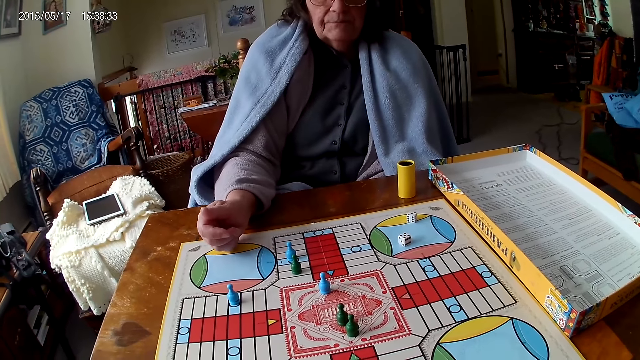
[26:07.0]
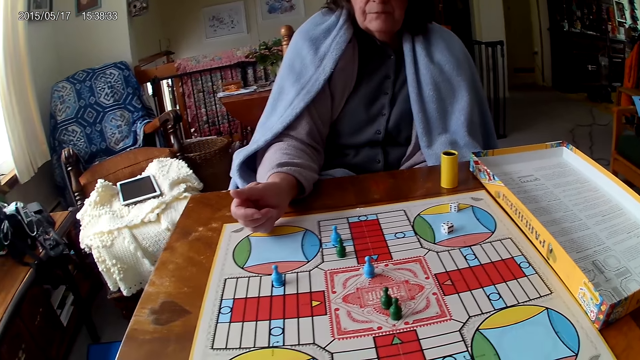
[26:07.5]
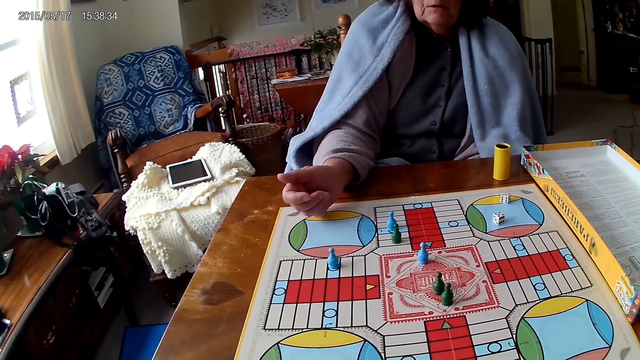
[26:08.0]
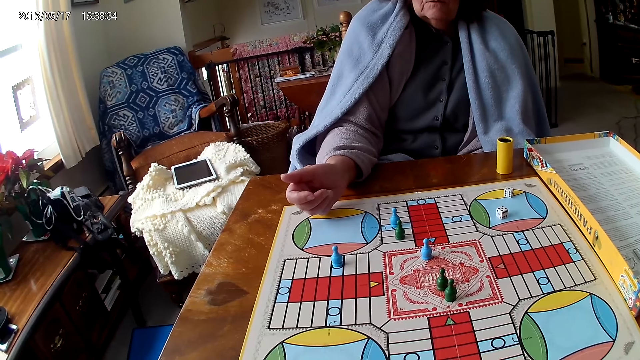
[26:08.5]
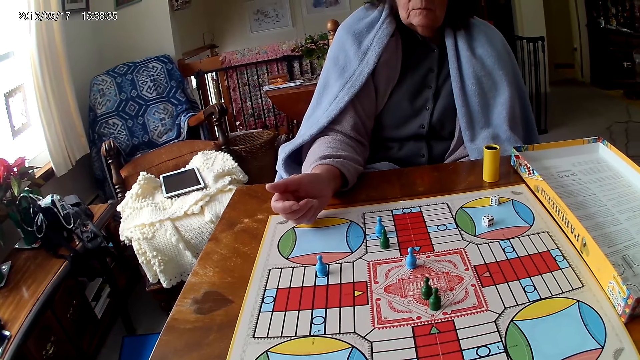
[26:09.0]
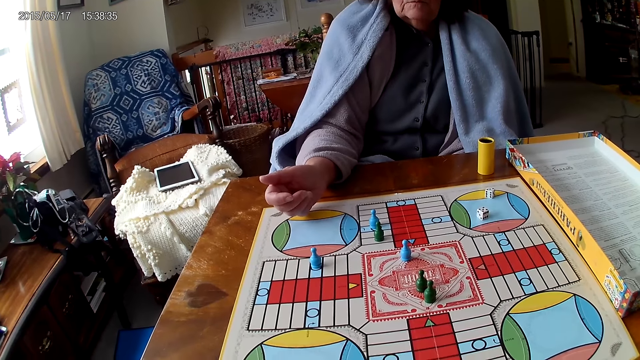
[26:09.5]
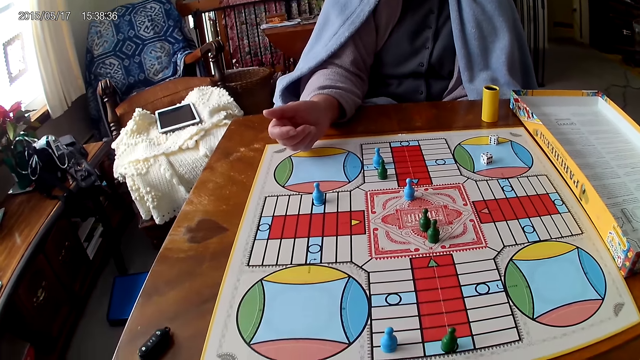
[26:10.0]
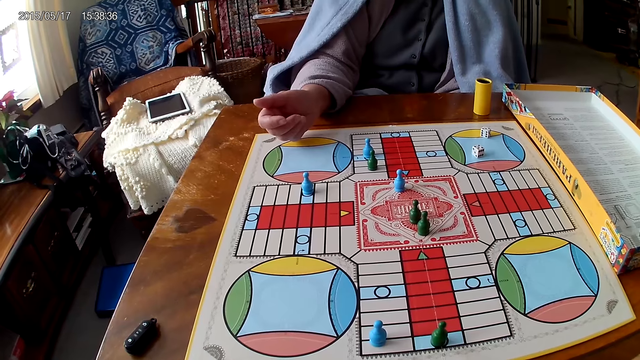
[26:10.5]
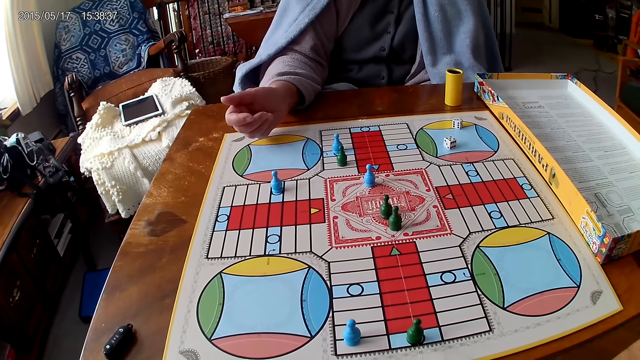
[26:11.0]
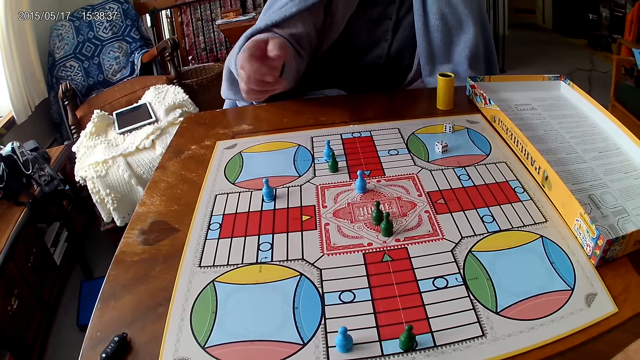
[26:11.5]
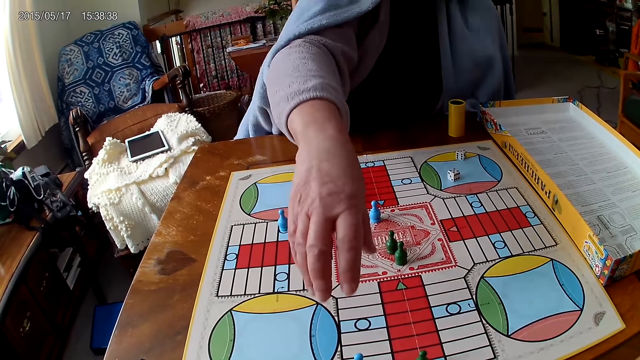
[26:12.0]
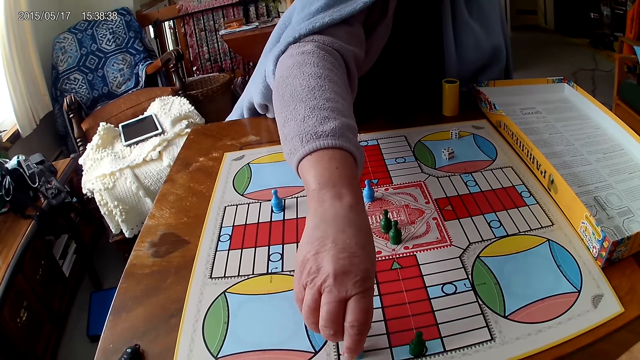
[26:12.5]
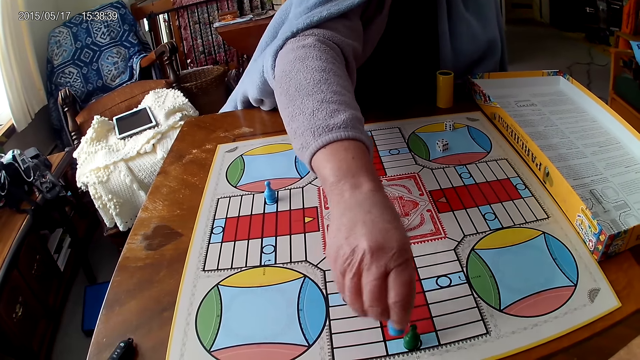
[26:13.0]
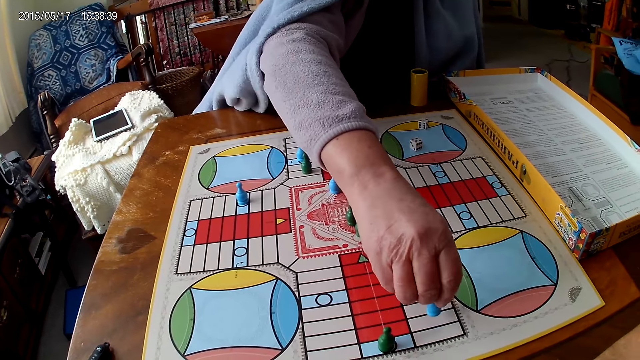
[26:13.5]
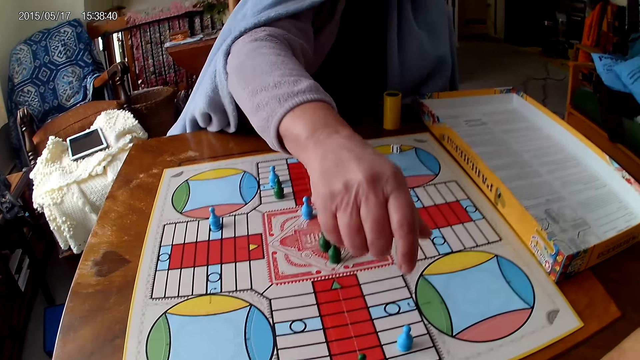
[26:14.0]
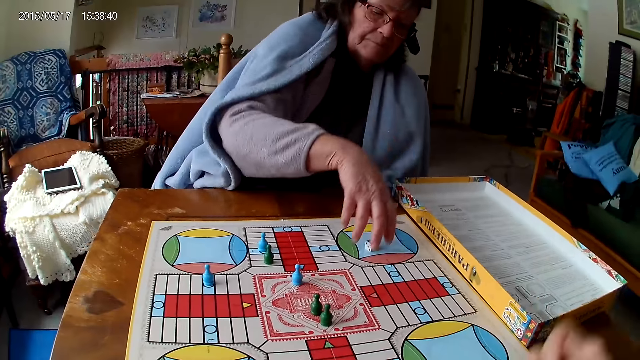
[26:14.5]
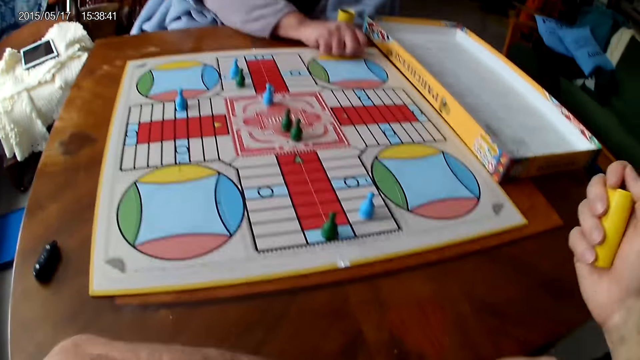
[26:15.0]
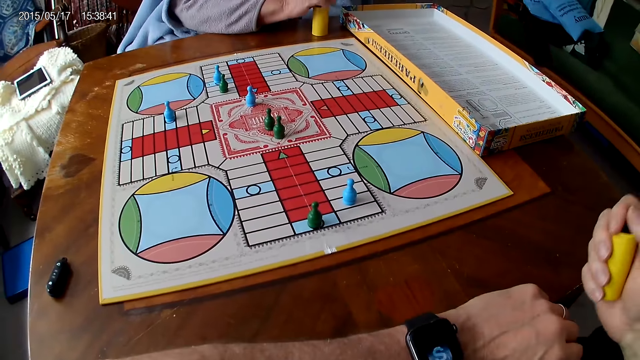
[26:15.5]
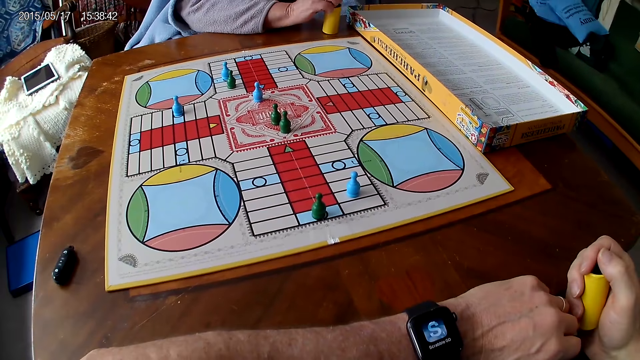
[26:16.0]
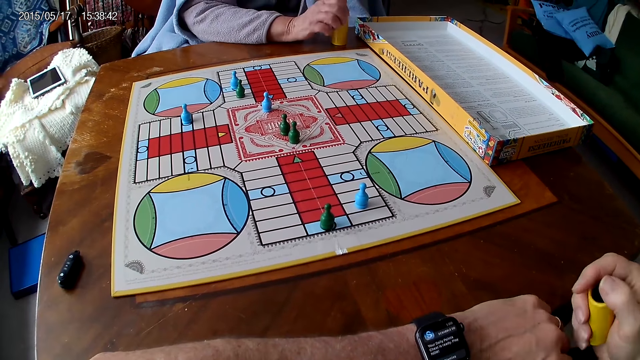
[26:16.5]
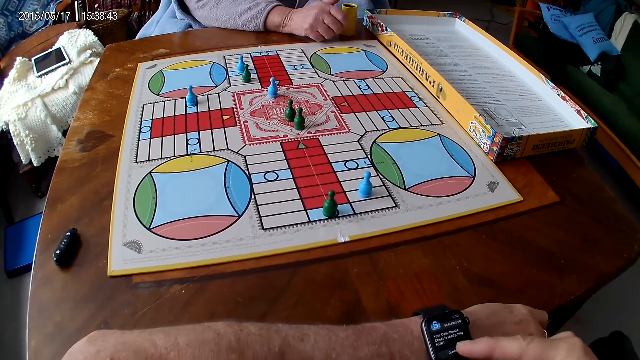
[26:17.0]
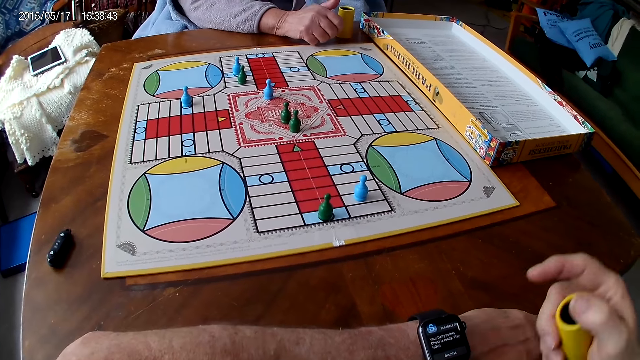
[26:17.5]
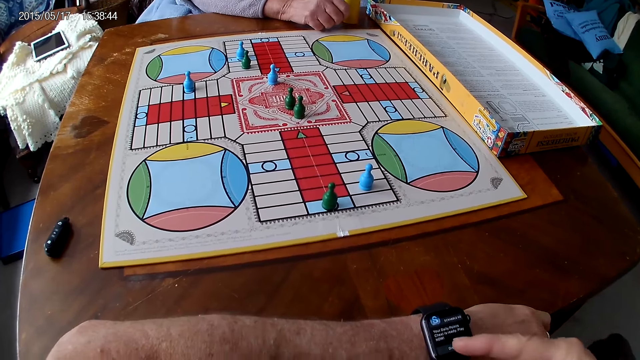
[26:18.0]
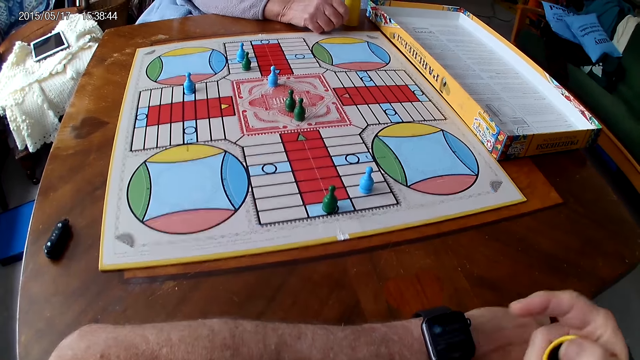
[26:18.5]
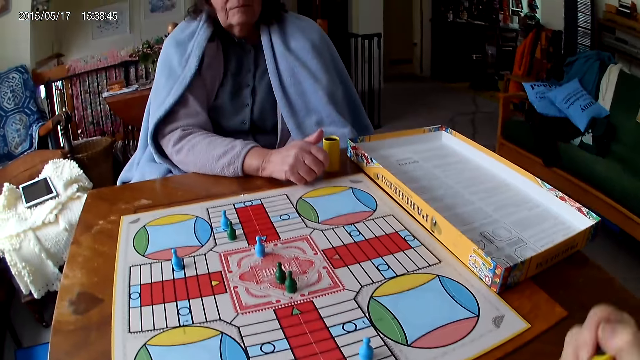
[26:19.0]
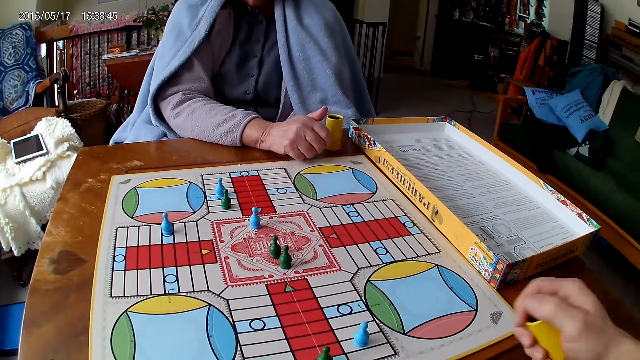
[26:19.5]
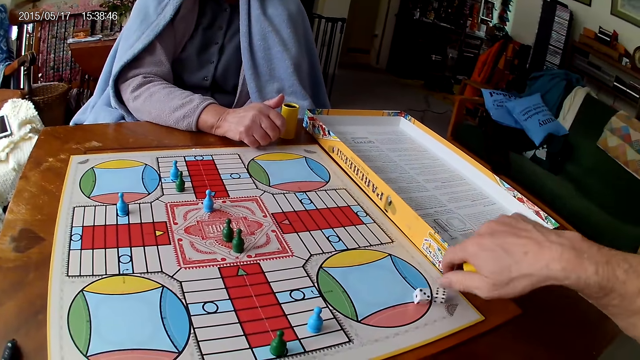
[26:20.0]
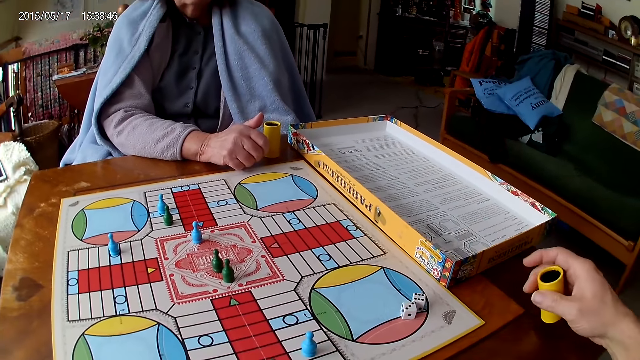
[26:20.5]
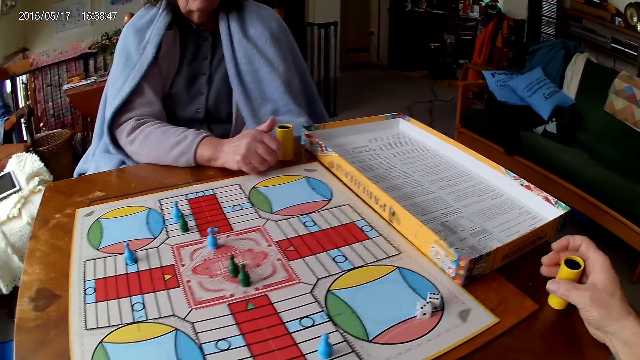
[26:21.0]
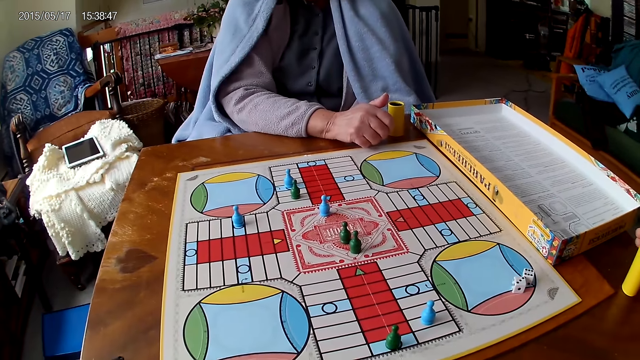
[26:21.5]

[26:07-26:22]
A woman plays Ludo. The woman moves another piece on the Ludo board with her right hand. The camera wearer shakes his container with his right hand. The woman picks her dice from the Ludo board with her right hand and drops the dice into her container. The camera wearer stares at the wrist watch. He operates the wrist watch on his left wrist with his right hand. He shakes his container with his right hand. He drops the dice in his container on the table. He drops his container on the table with his right hand. He interacts with the woman.

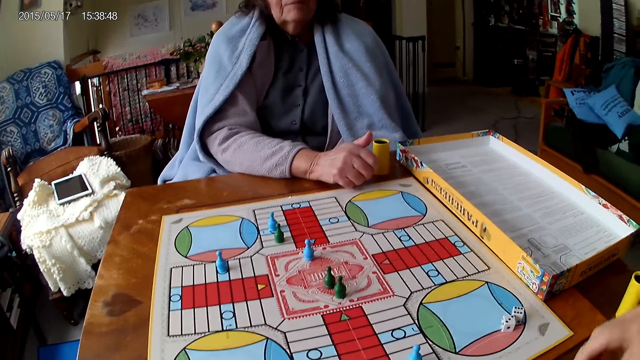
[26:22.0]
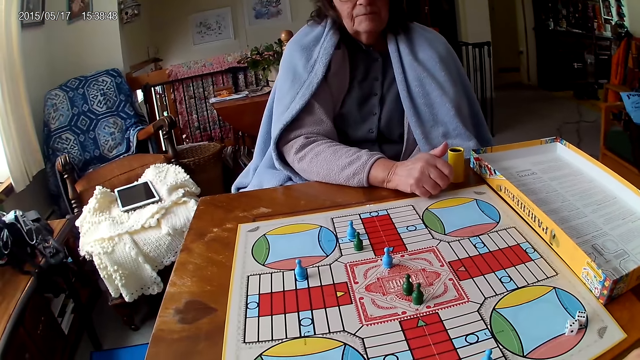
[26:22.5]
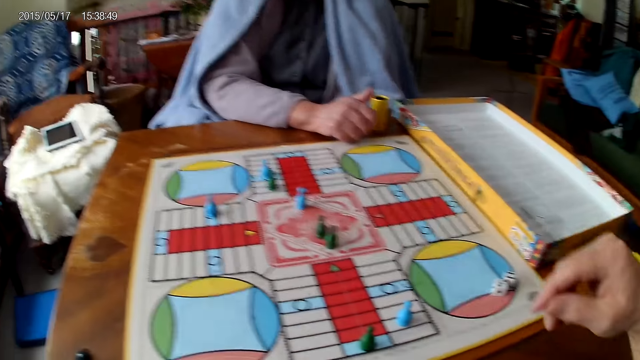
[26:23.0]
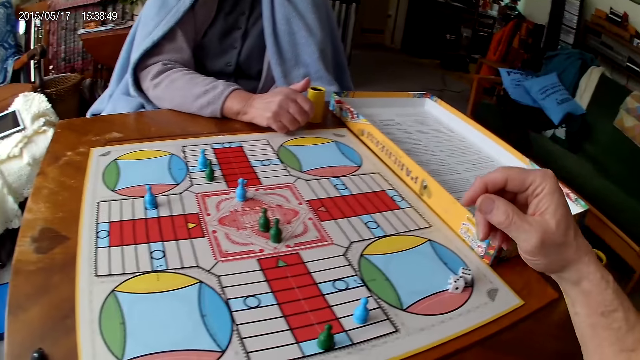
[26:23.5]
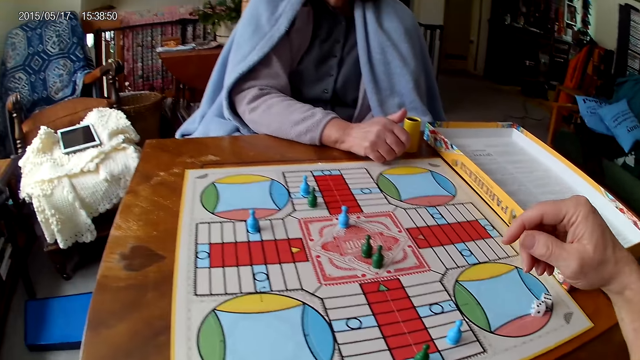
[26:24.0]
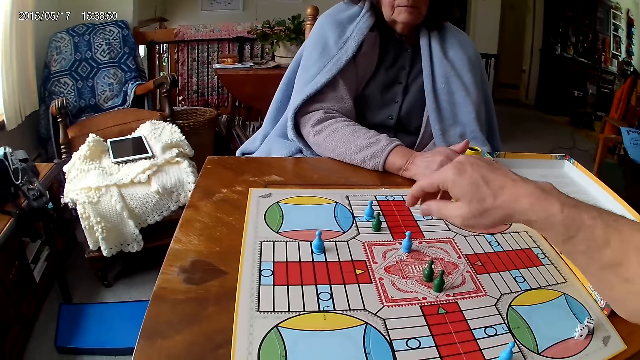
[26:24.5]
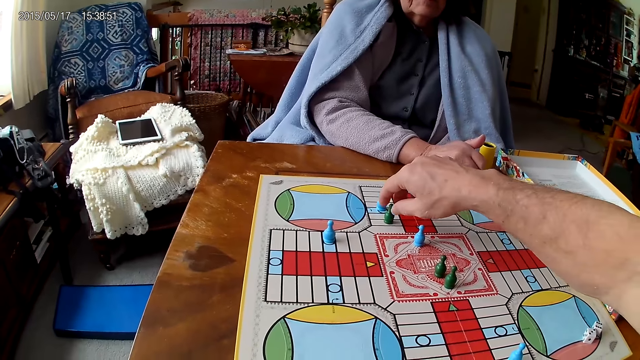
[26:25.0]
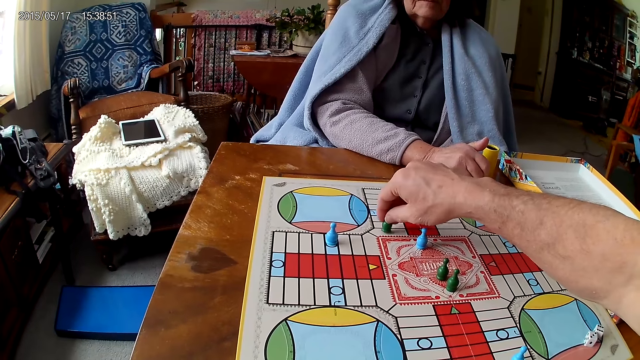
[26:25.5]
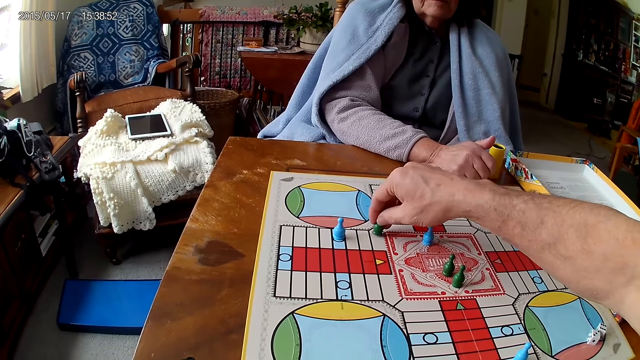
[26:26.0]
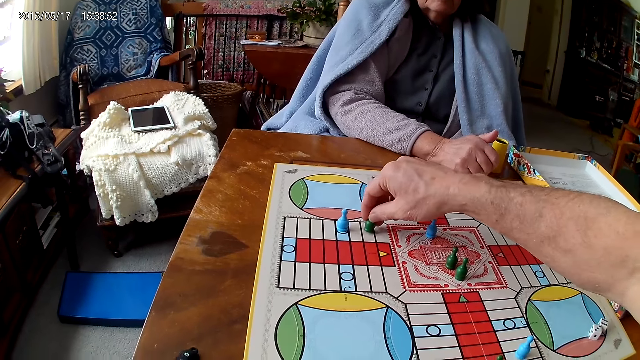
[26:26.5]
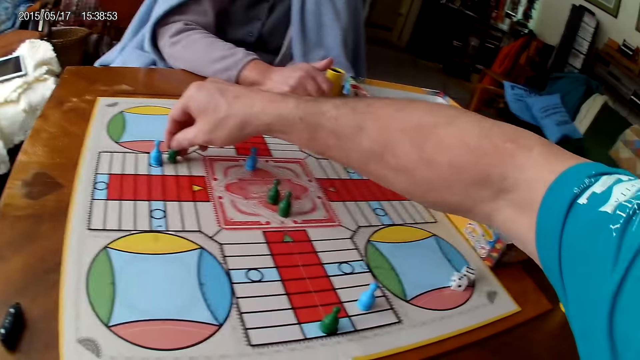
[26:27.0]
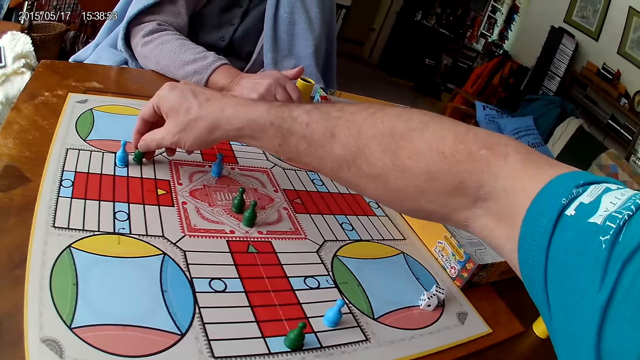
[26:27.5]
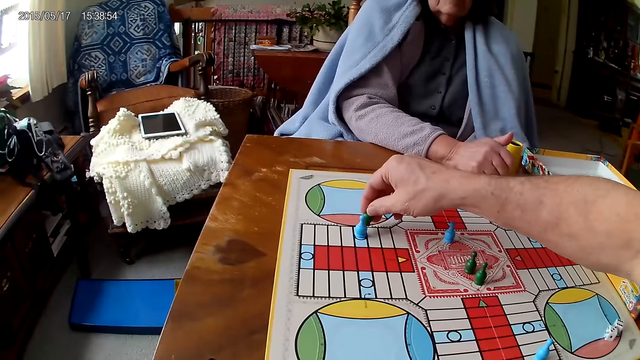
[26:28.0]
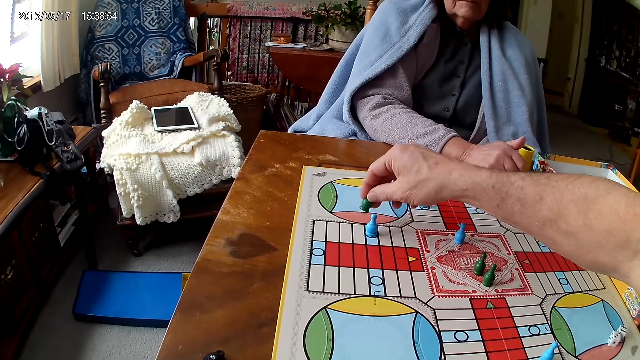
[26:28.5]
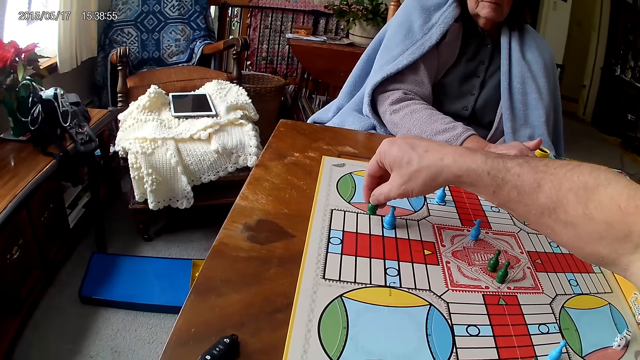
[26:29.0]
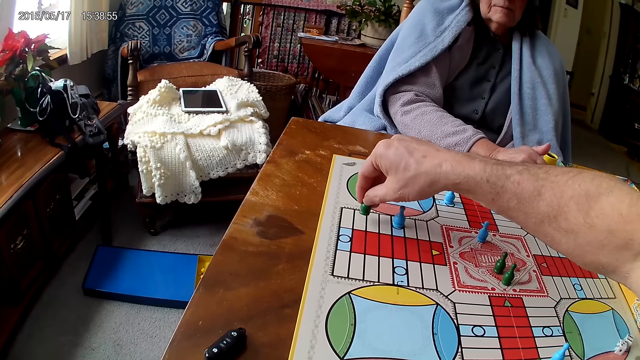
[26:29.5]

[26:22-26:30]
The camera wearer stares at the Ludo. He moves a piece on the Ludo board with his right hand. He plays Ludo.
